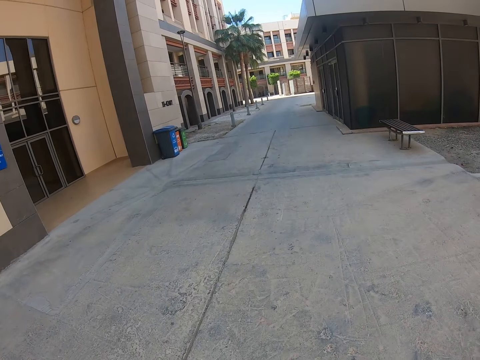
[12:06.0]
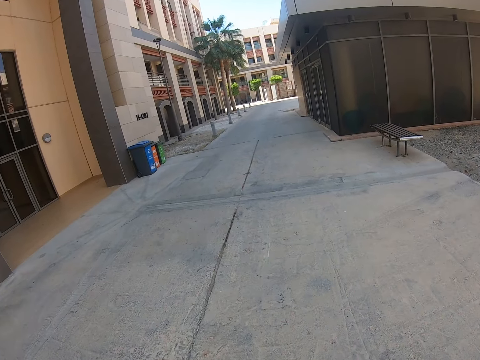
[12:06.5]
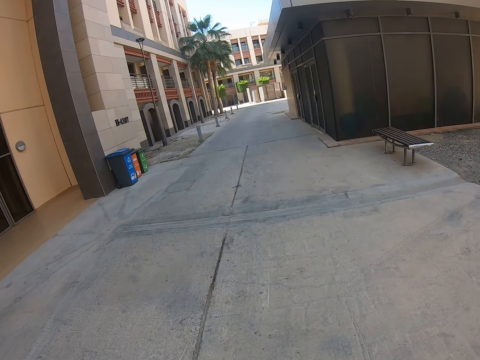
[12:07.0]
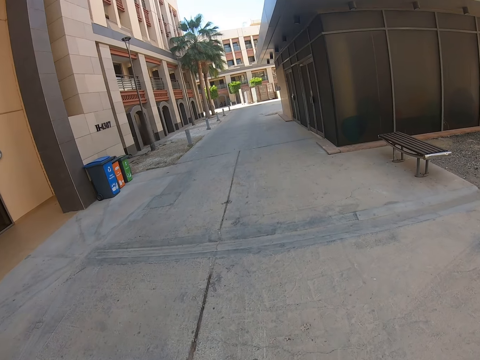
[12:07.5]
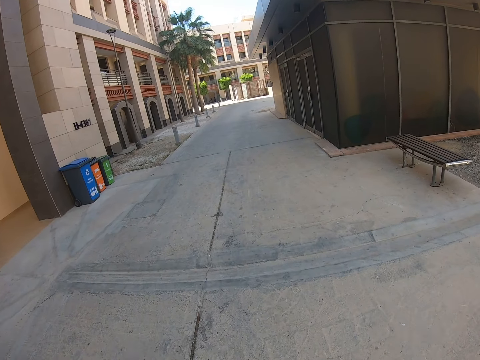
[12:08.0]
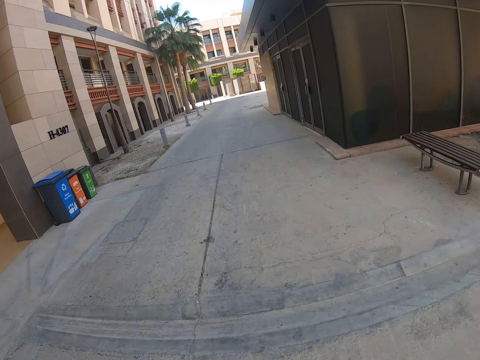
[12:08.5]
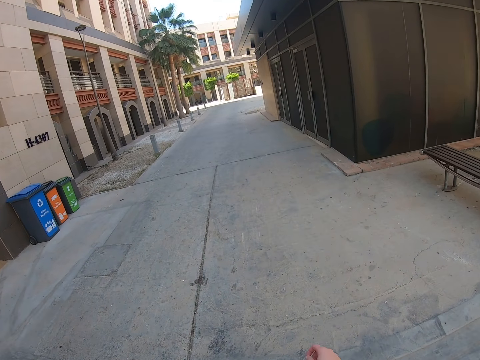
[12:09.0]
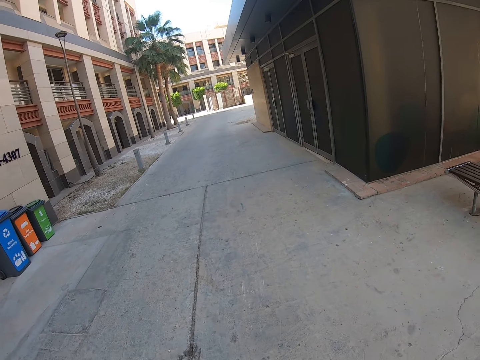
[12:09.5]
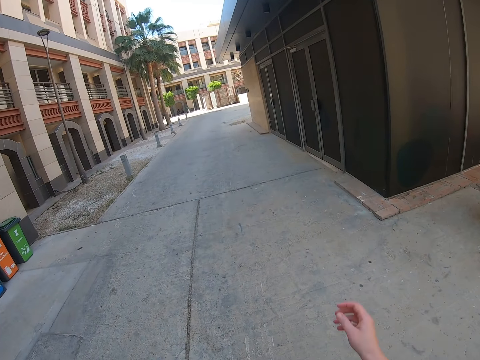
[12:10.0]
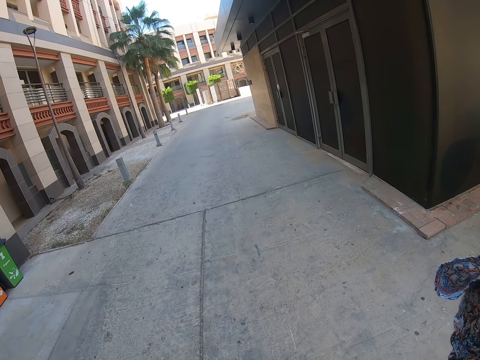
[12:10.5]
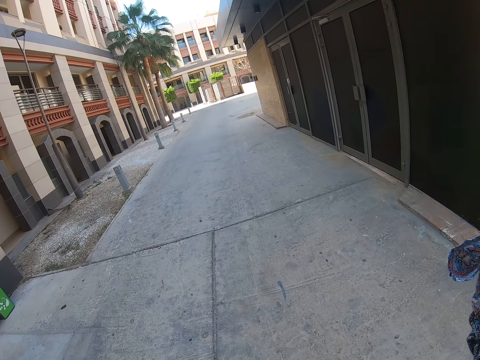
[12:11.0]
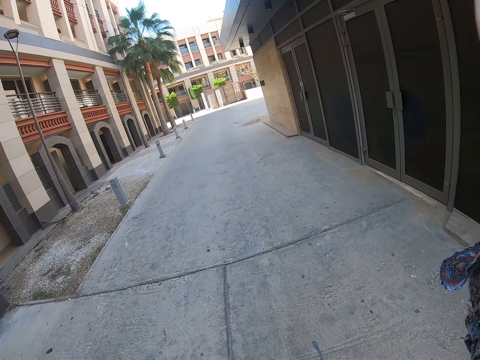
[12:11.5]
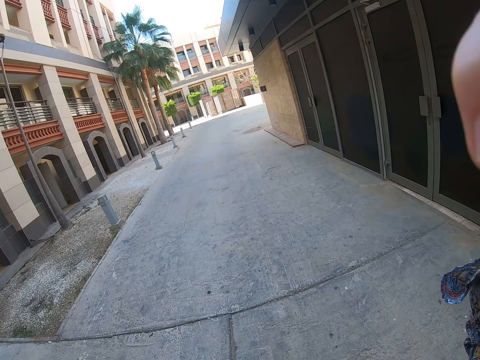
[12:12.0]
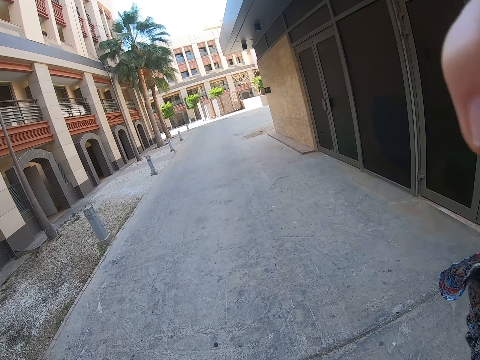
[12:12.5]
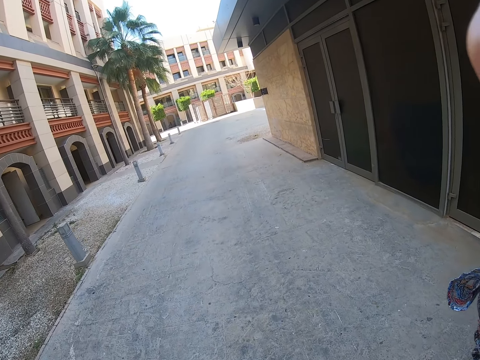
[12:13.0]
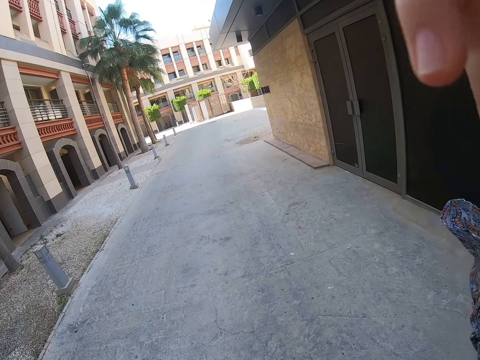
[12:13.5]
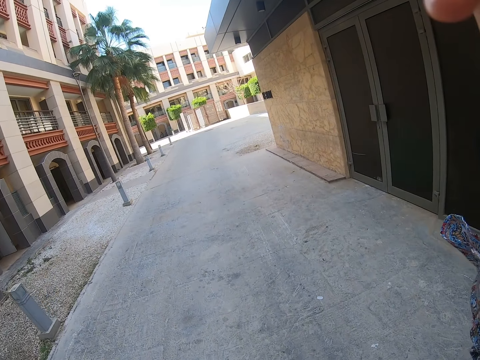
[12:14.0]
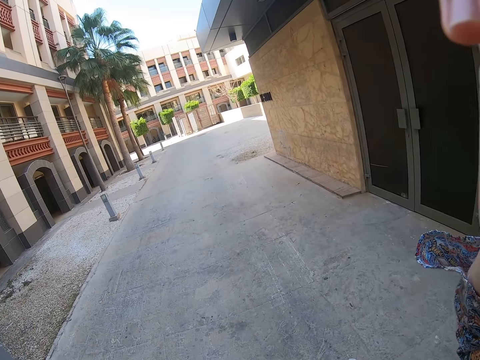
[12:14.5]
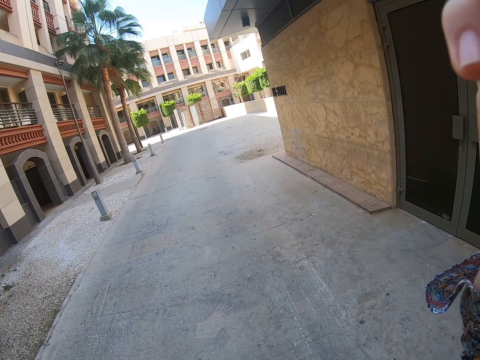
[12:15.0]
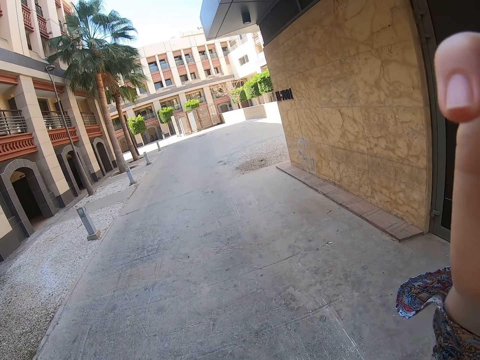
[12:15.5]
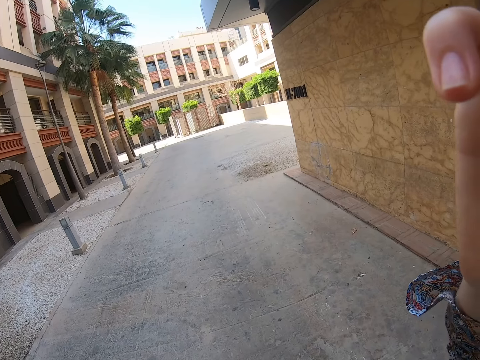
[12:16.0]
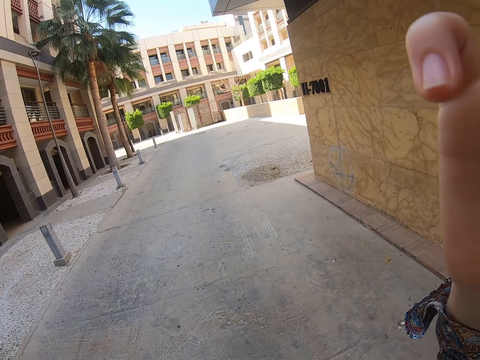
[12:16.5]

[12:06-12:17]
The camera wearer raises the left hand. They walk on the road. They adjust the camera.
